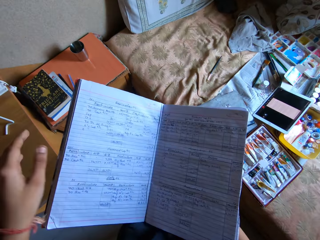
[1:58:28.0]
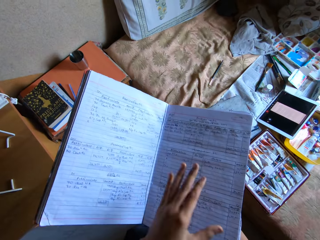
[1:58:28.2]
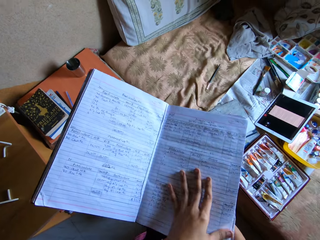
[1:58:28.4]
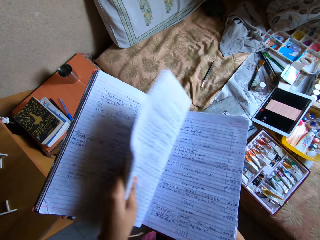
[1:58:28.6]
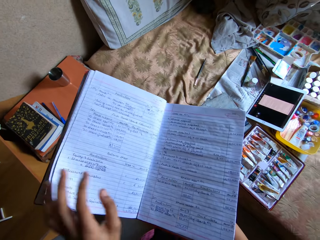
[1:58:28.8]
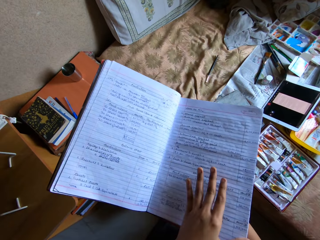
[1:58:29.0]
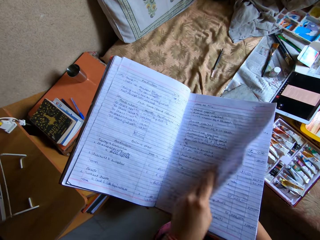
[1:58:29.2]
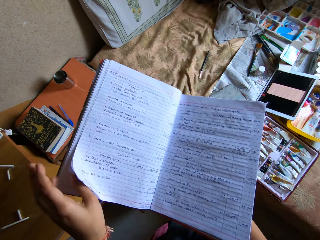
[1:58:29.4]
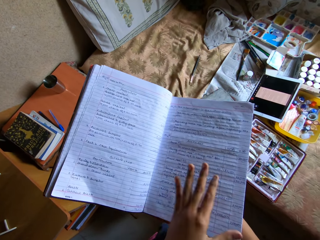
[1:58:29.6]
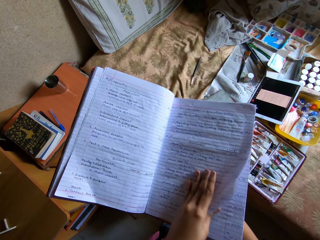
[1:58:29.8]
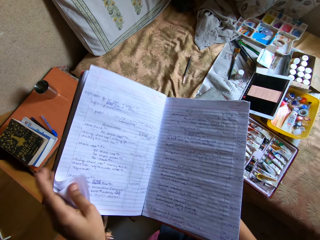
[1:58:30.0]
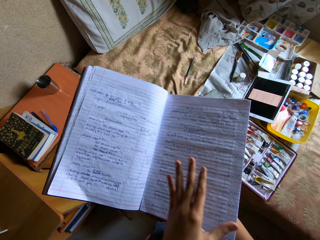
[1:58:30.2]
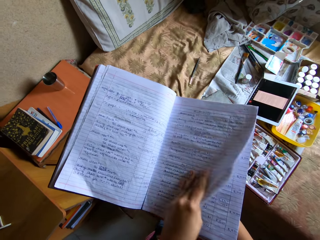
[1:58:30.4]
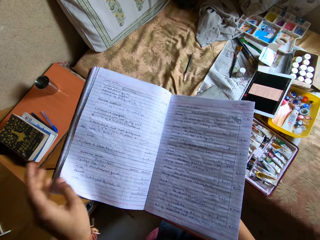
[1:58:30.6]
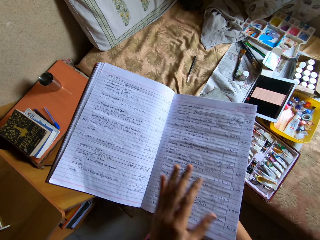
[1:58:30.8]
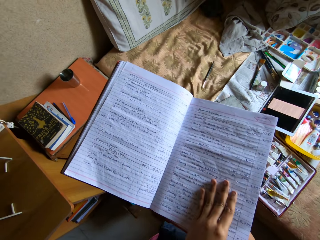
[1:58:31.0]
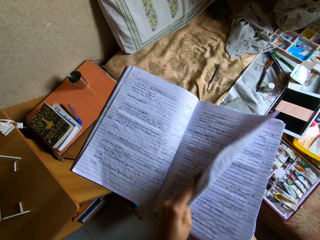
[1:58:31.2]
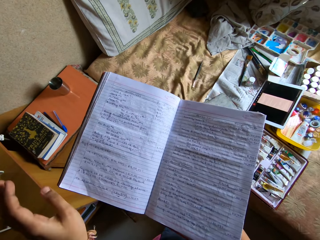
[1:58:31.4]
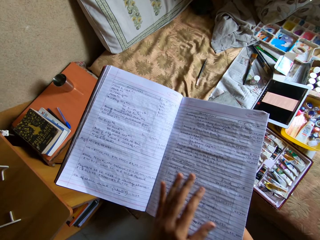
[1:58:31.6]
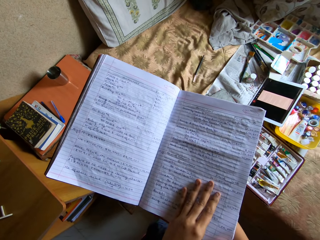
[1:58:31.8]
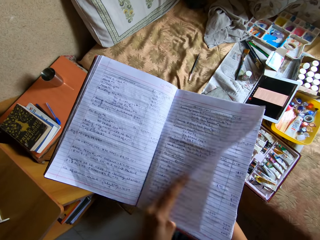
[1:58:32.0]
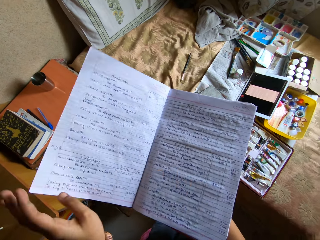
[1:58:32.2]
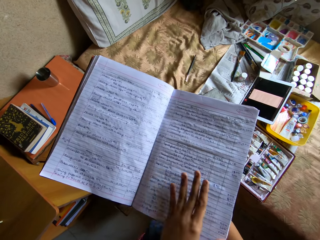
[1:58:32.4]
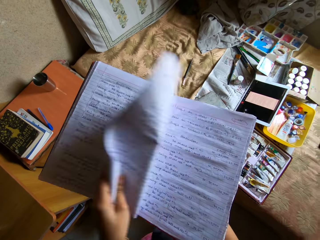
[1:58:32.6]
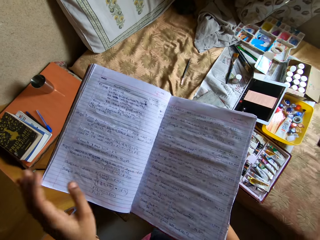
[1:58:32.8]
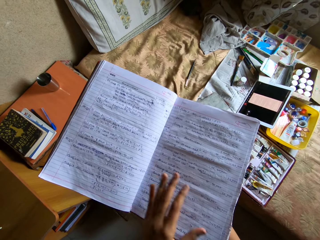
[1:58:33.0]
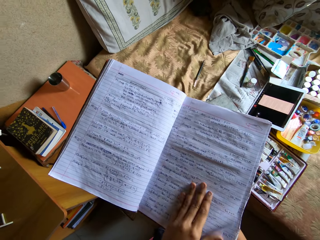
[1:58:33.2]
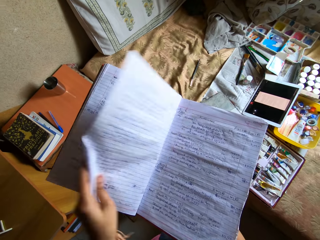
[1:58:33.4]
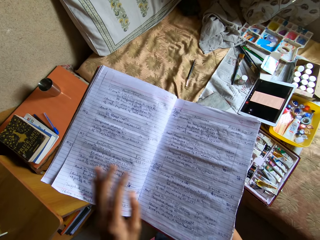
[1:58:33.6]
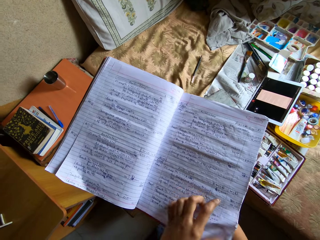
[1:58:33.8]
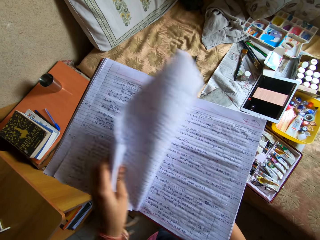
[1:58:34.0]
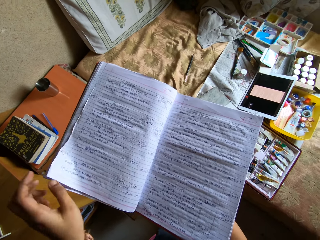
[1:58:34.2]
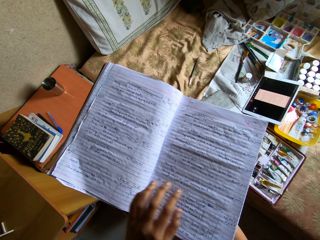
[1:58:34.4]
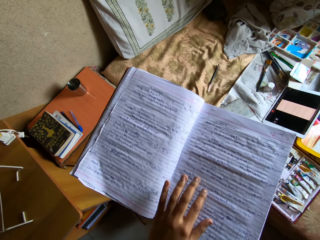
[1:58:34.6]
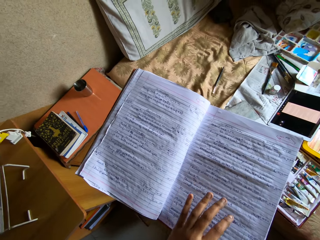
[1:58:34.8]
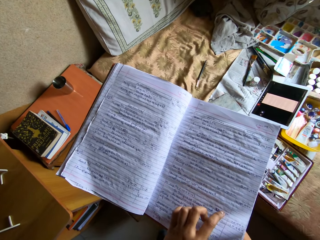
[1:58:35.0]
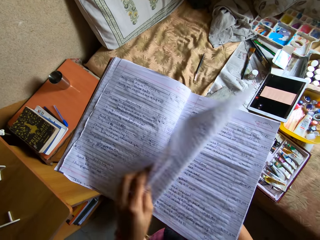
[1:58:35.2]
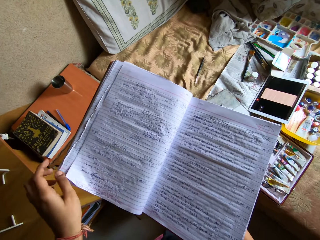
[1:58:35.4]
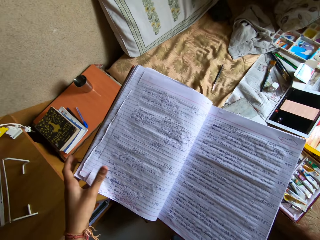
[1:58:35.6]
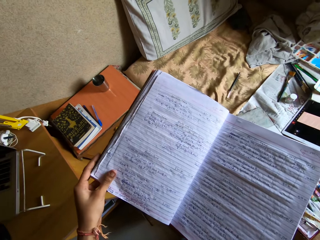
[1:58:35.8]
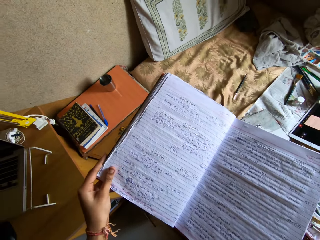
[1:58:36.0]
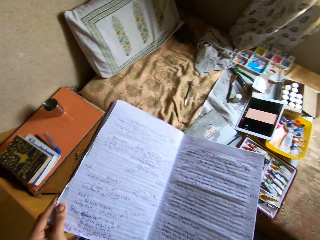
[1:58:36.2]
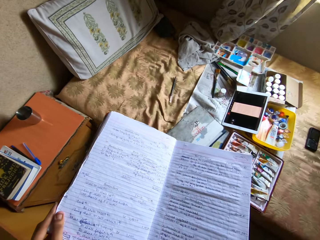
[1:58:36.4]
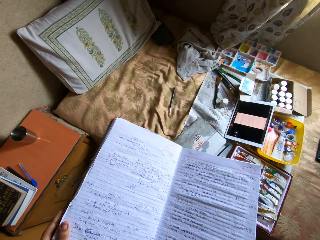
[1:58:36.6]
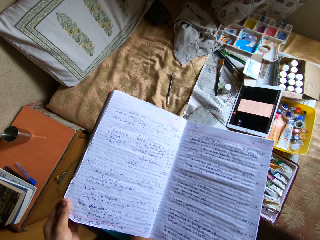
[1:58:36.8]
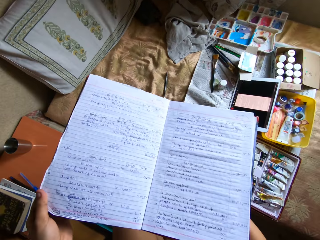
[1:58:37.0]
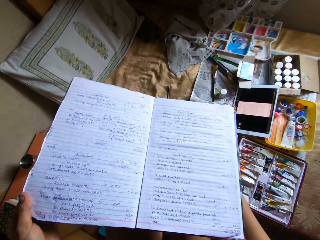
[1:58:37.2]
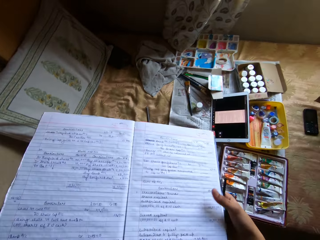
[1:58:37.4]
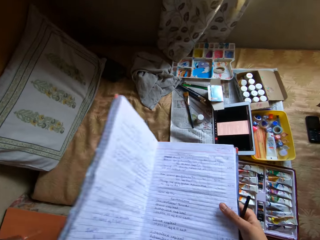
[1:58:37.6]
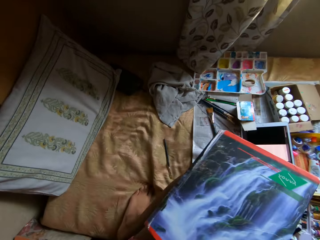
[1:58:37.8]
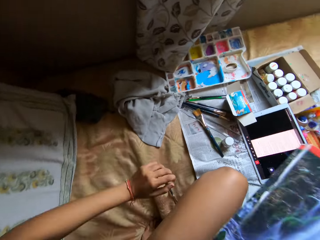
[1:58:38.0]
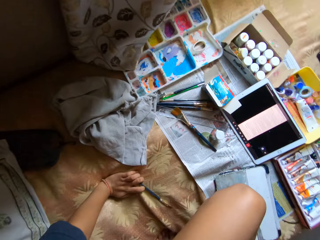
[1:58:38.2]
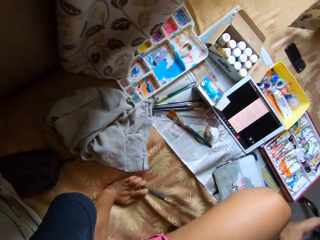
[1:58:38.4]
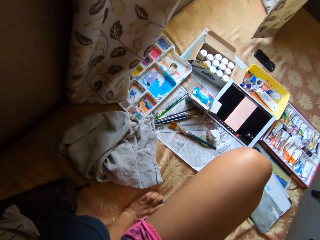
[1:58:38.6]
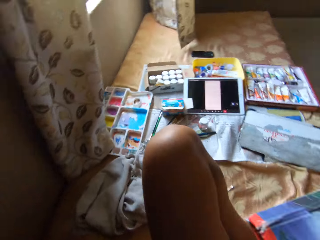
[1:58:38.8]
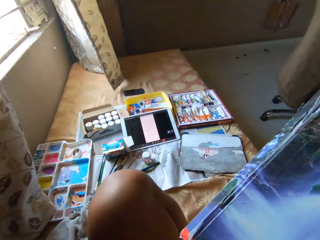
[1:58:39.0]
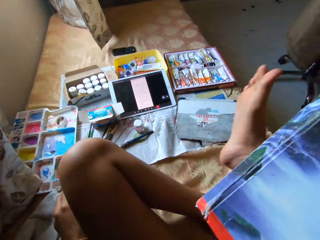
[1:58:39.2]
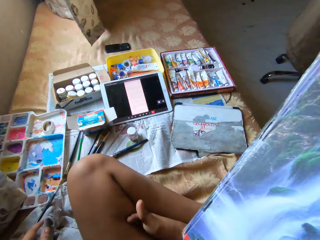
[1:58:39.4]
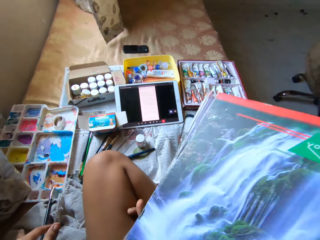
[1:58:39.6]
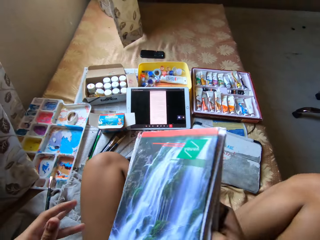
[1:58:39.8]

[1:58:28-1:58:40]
The camera wearer flips the pages of the book in his right hand with his left hand, page by page. He stares at the book. He closes the book in his right hand with his left hand and sits on the bed in the room.

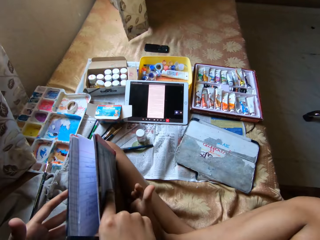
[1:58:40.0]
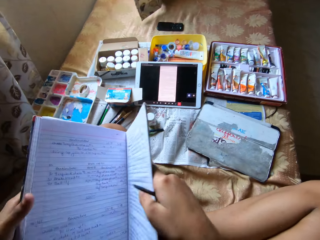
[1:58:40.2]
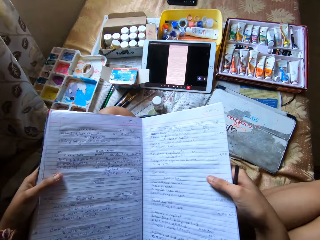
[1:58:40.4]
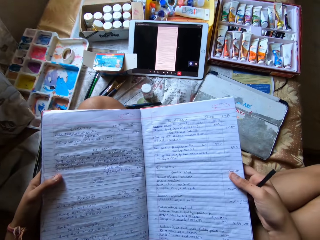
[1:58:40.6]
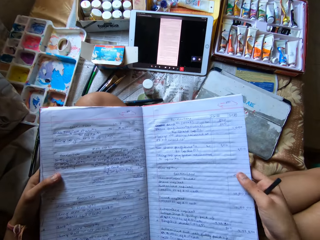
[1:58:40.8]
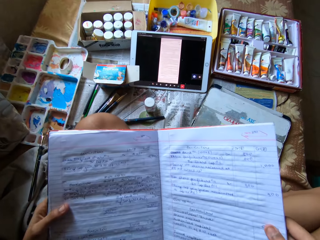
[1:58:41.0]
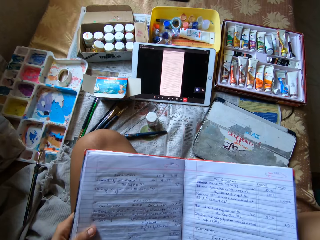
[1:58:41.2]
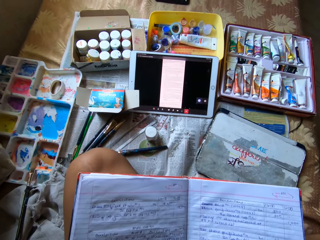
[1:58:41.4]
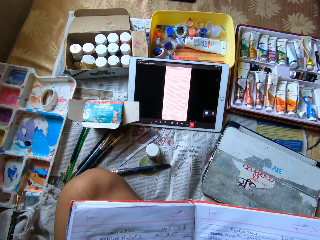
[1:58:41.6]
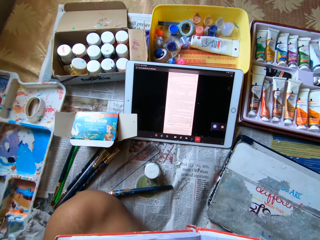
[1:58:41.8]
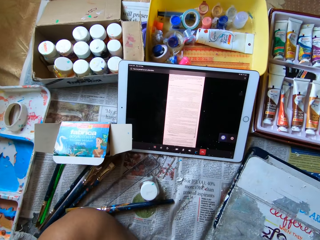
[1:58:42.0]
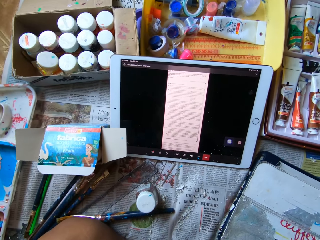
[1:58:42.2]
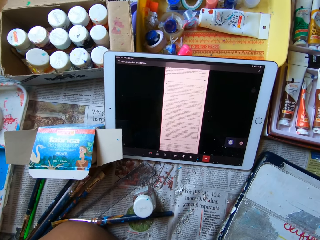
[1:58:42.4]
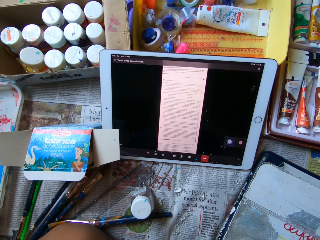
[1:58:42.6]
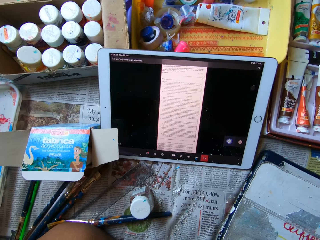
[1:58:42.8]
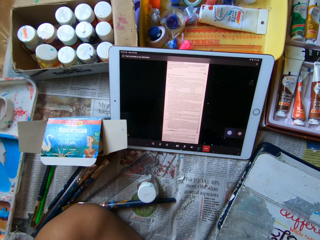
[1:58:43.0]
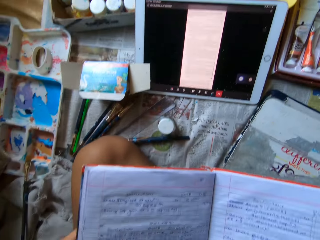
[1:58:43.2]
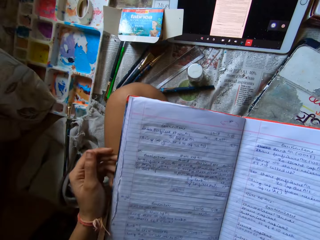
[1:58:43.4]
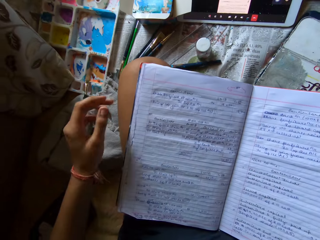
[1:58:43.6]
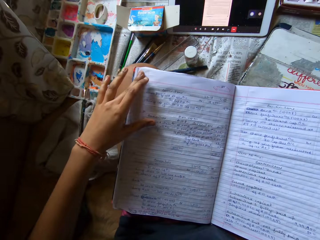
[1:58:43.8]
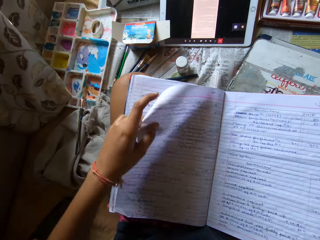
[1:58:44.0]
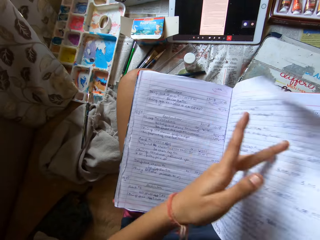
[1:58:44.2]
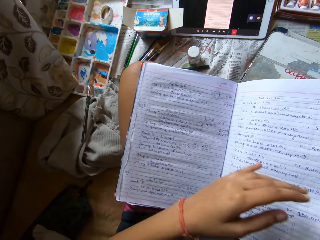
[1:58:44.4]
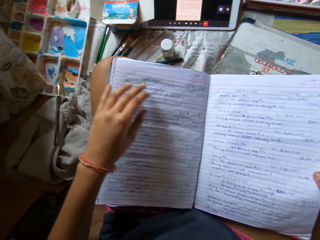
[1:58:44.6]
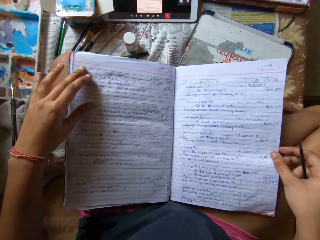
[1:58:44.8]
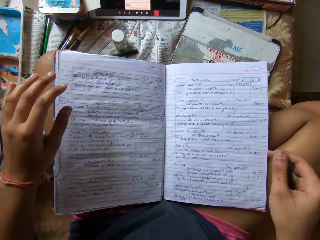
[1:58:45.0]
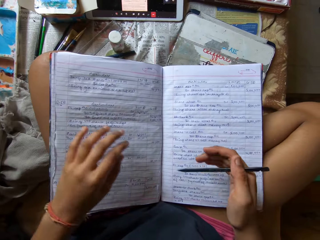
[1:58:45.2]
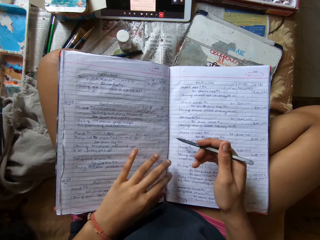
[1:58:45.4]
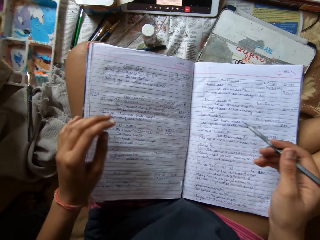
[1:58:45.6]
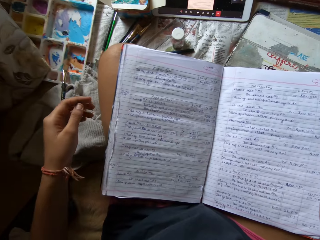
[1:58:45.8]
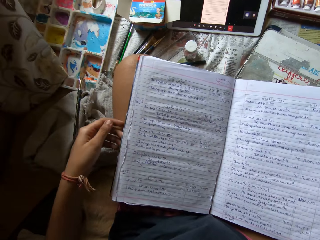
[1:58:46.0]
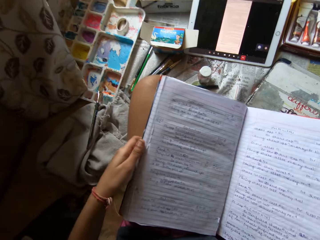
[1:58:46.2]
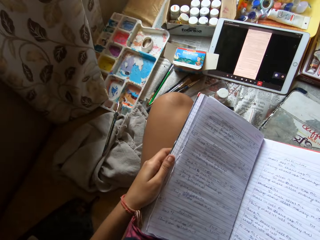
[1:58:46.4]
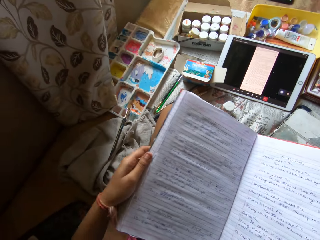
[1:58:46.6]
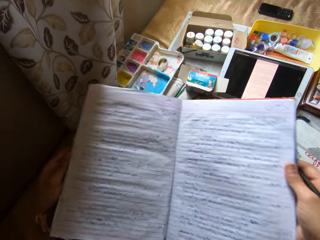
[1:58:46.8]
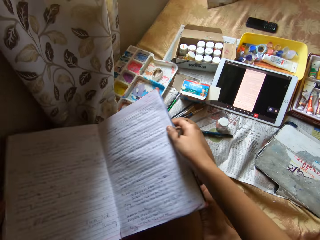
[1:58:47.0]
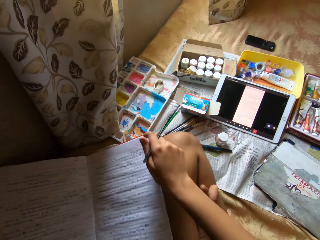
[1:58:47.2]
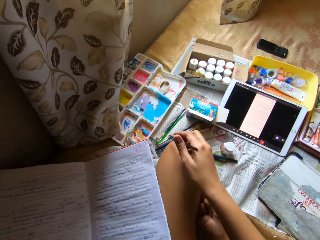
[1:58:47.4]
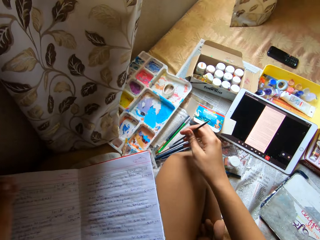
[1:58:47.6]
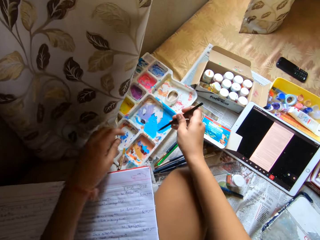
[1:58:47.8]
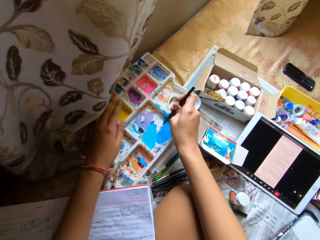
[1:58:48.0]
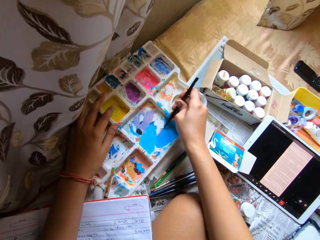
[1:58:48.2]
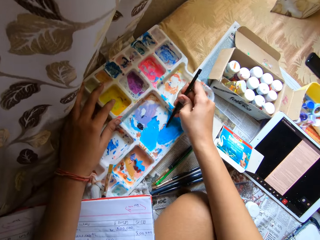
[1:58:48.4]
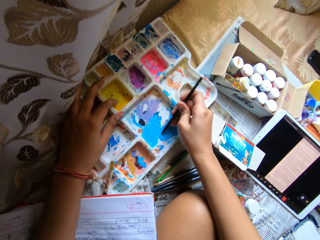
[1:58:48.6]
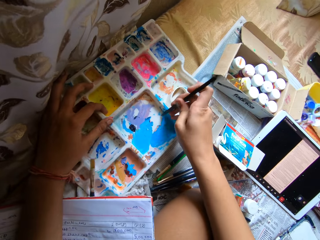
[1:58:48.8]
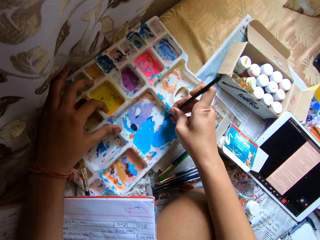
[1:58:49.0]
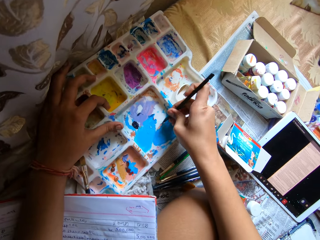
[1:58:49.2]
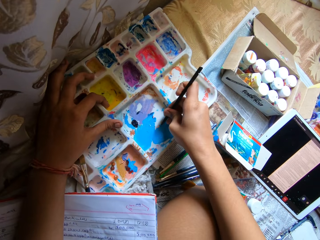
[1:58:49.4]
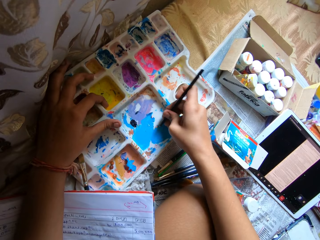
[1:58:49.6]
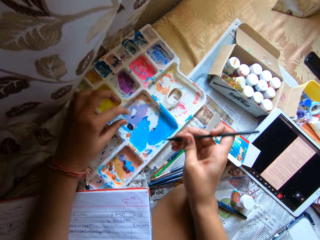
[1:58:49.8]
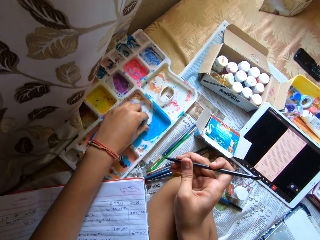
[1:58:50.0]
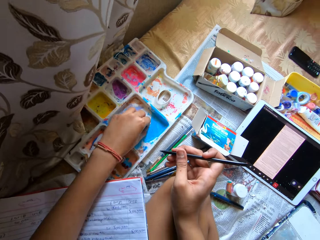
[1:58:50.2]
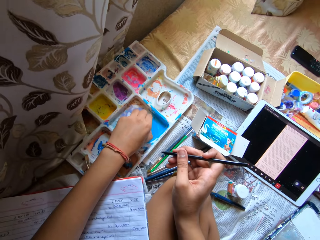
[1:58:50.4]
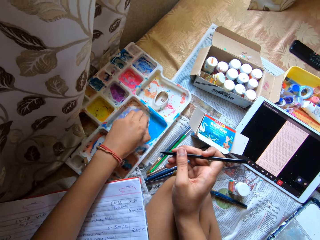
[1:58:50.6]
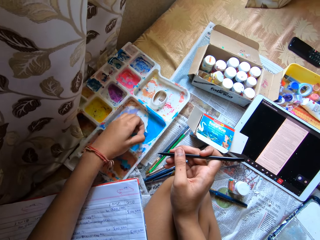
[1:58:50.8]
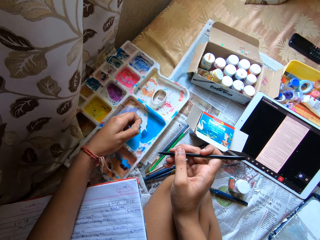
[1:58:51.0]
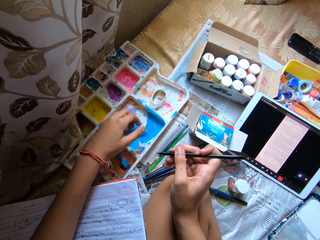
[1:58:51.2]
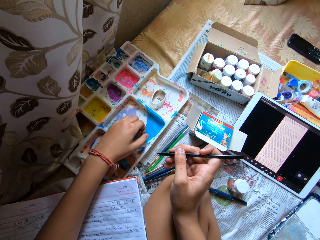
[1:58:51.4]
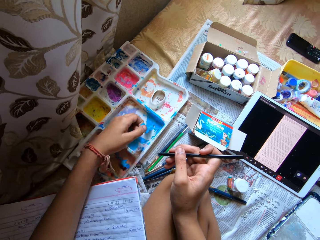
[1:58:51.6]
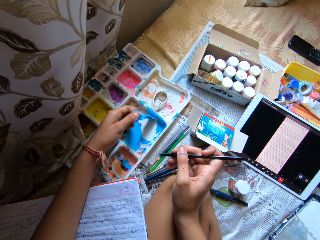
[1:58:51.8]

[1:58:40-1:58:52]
The camera wearer opens the book in his right hand with his left hand. He stares at the book. He places the book in both hands on his lap. He stares at the tablet. He flips a page on the book on his lap with his left hand. He stares at the book. He picks the book from his lap with both hands and places the book in both hands on the bed. He scrapes dry paint off the palette on the bed with the spatula in his right hand. He peels the dry paint off the palette on the bed with his left hand.
